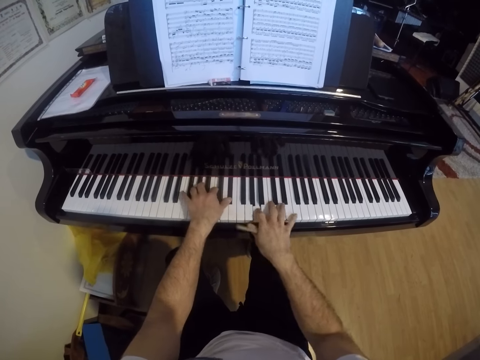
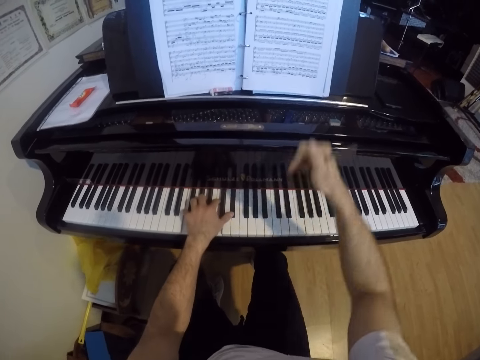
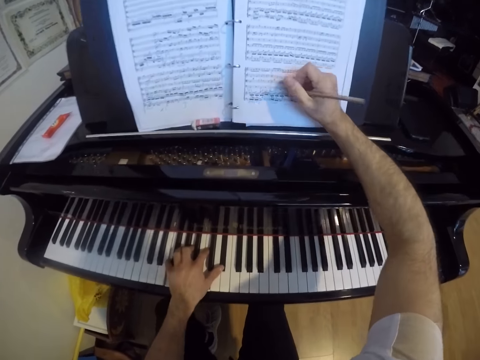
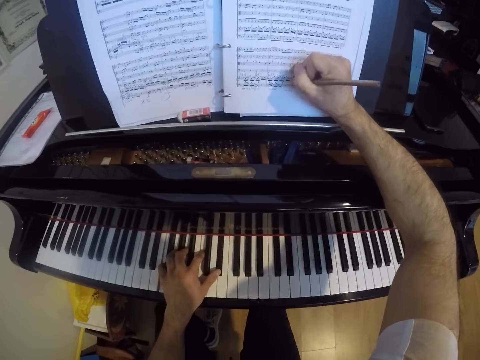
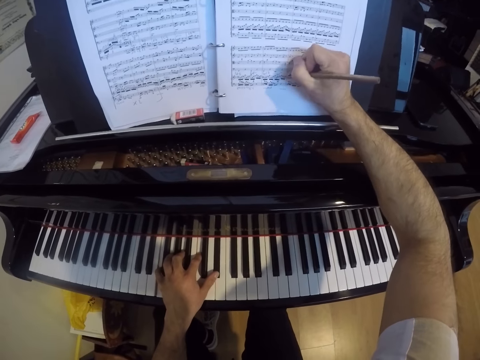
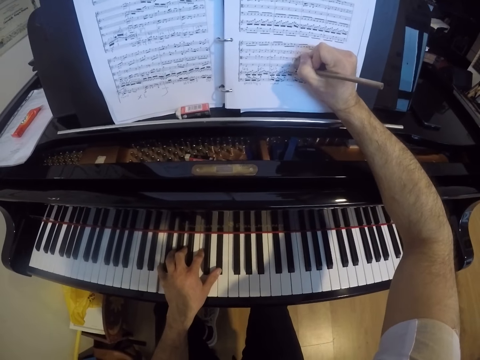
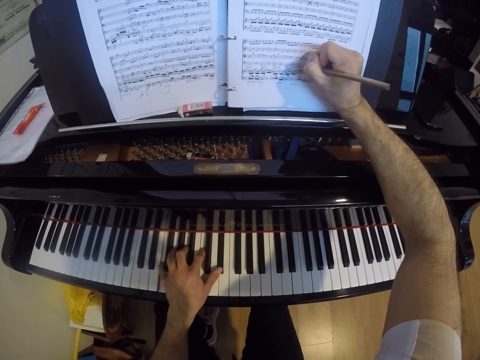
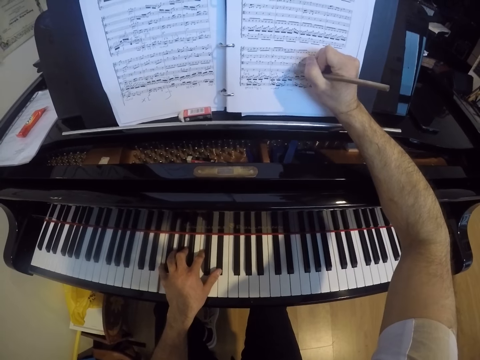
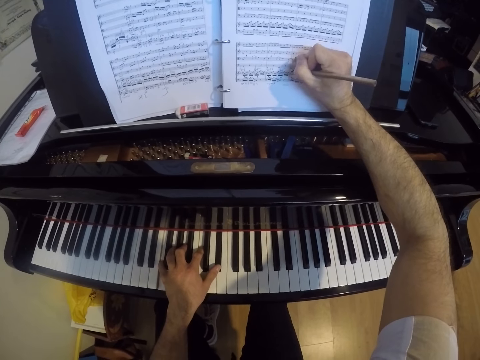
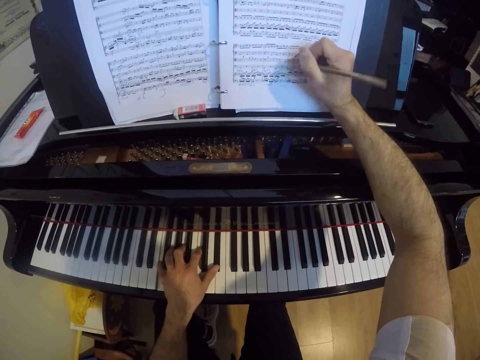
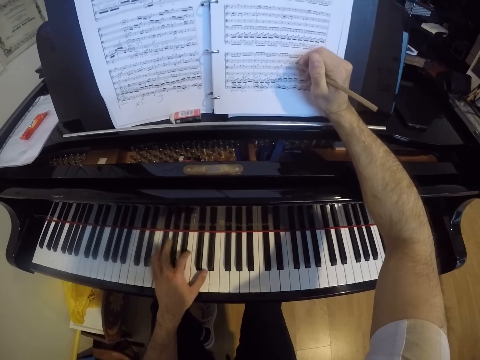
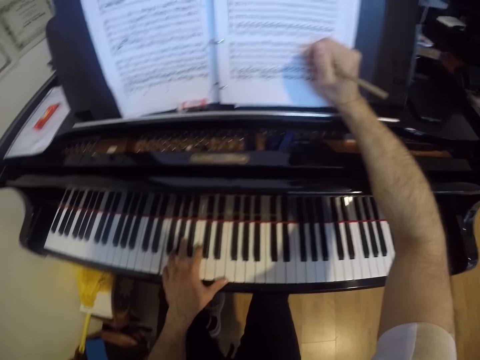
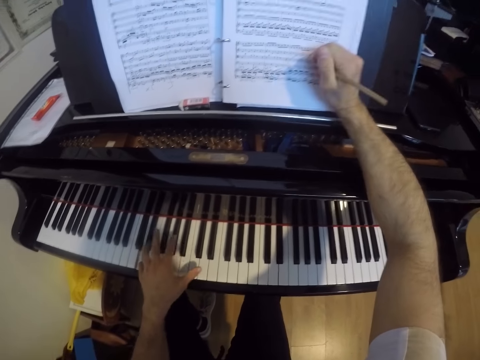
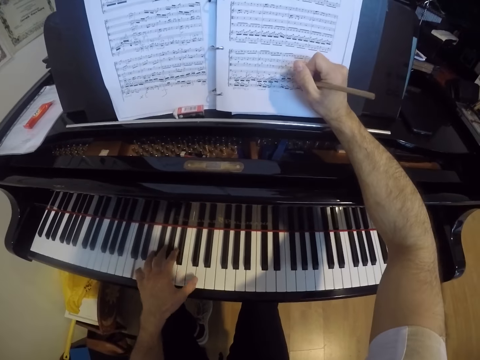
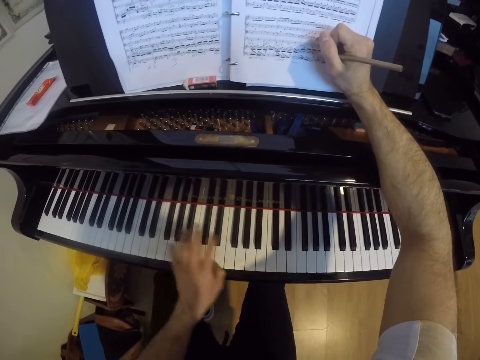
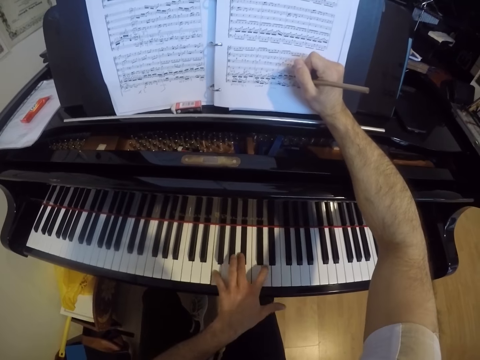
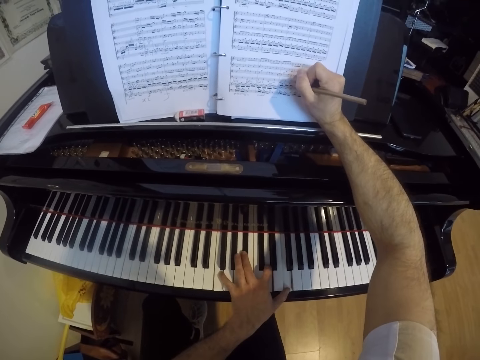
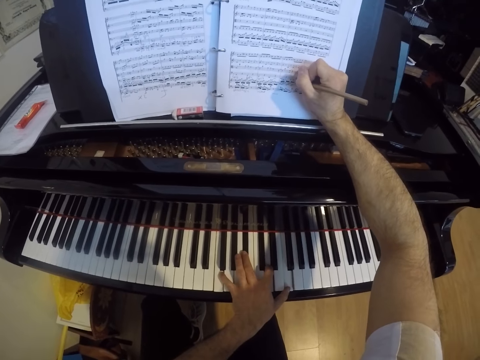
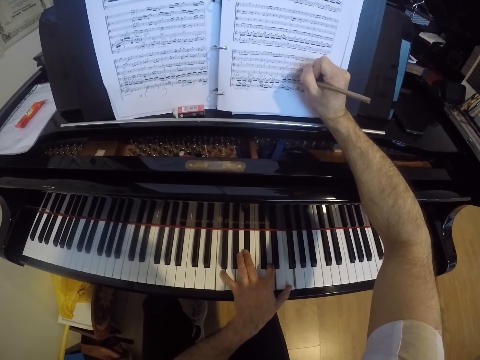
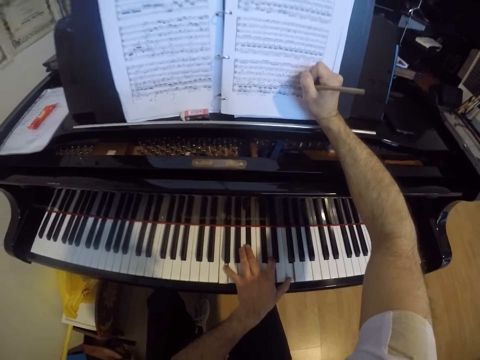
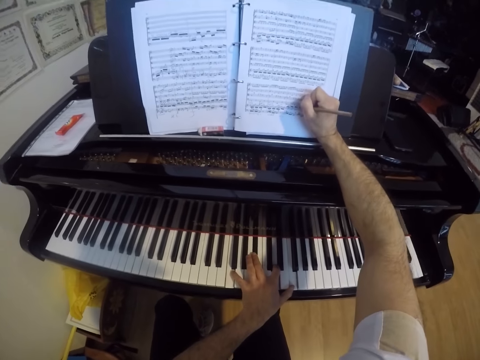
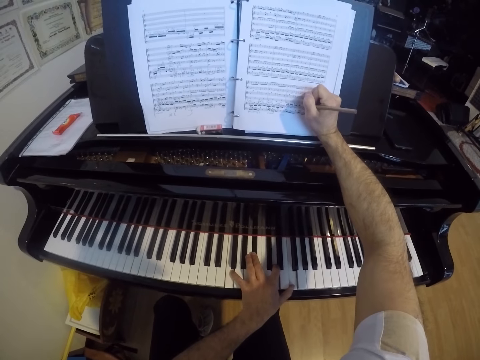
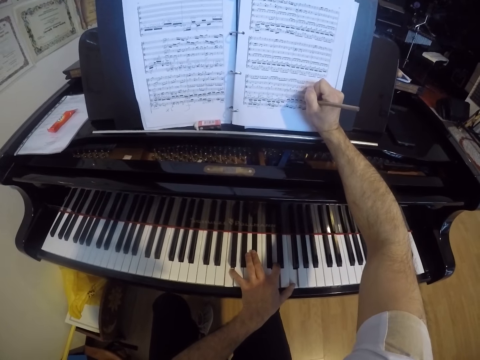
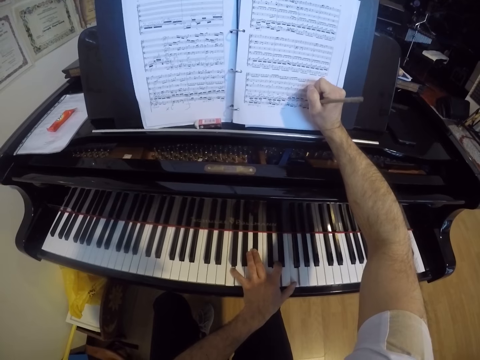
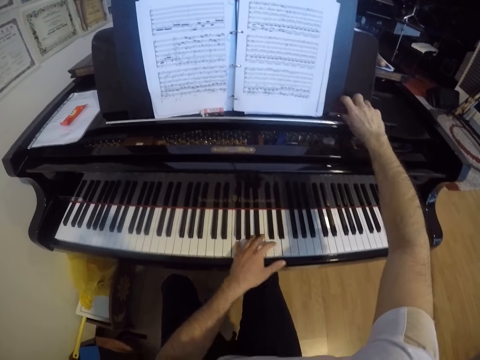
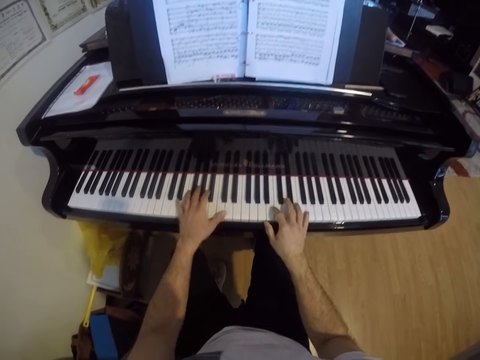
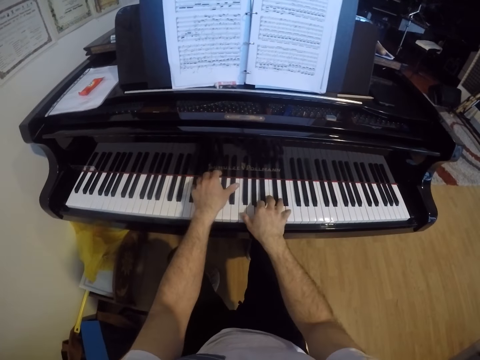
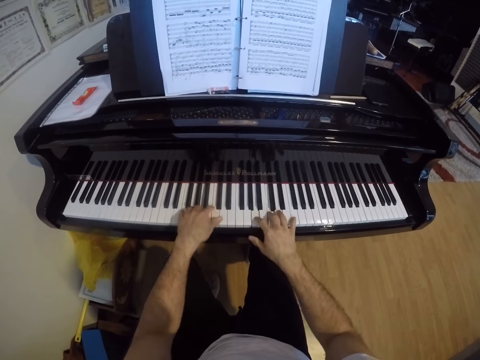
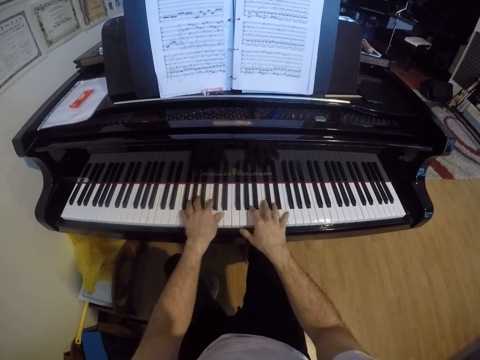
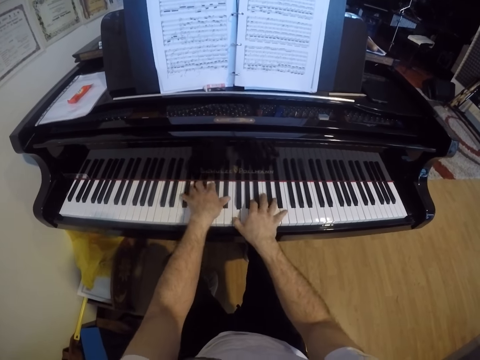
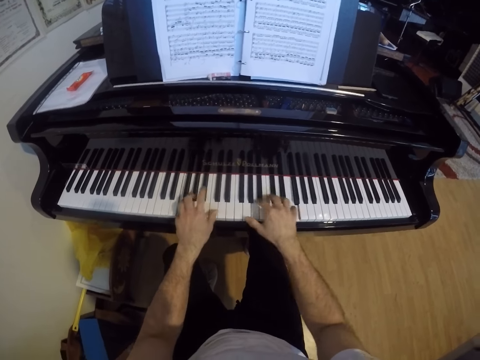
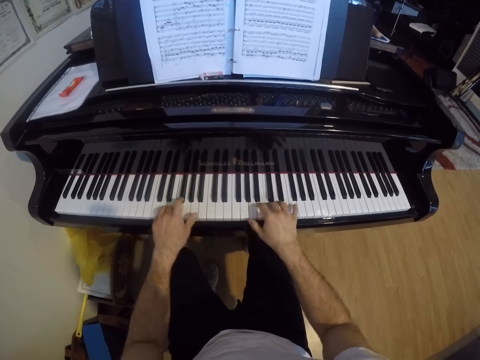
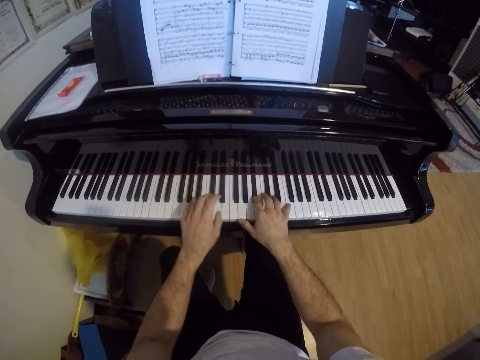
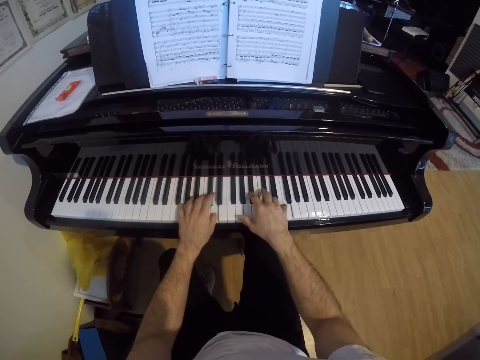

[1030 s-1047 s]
The camera wearer writes on the score sheet with his right hand. He plays the piano with his left hand. He drops the pencil on the top board with his right hand. He plays the piano with both hands.

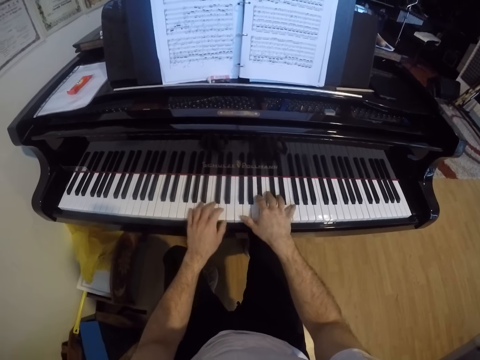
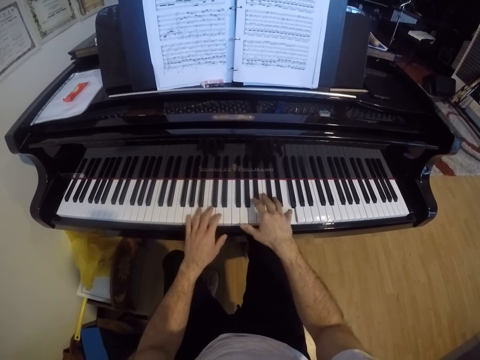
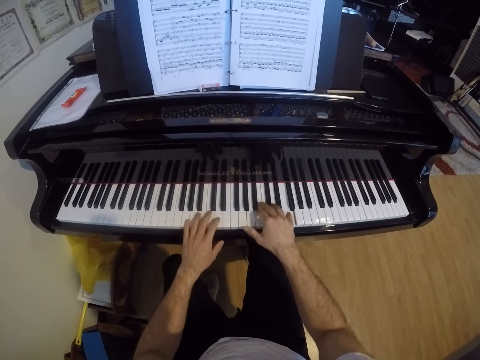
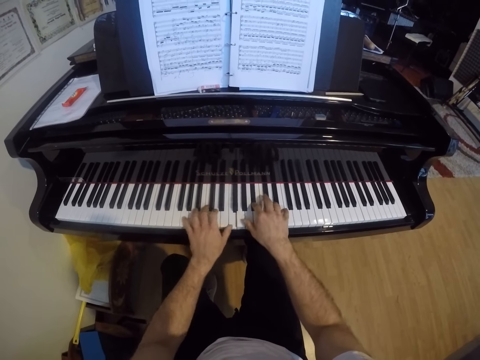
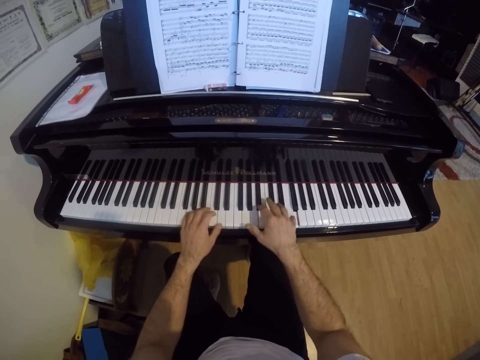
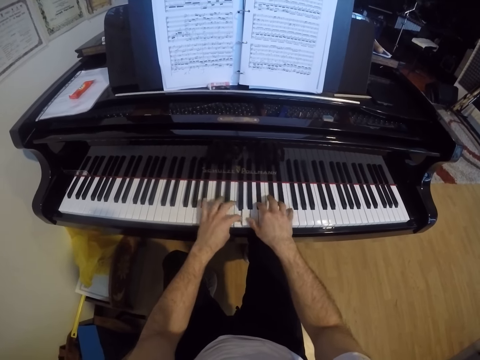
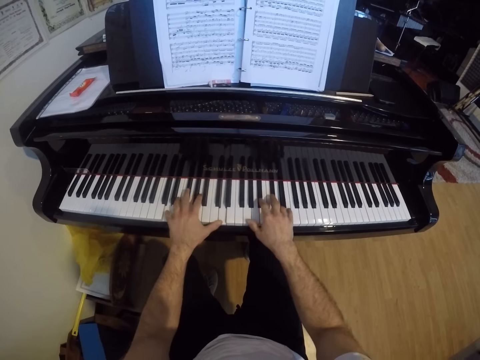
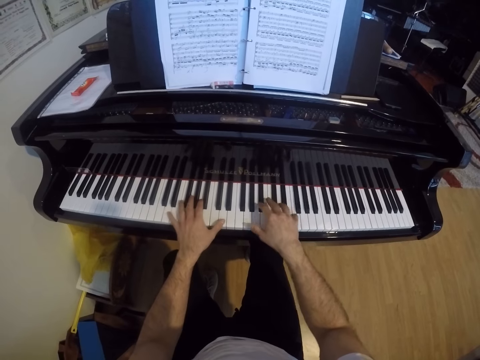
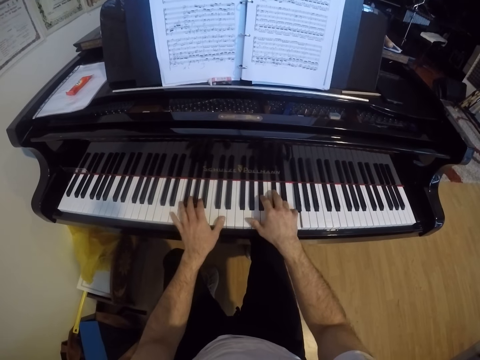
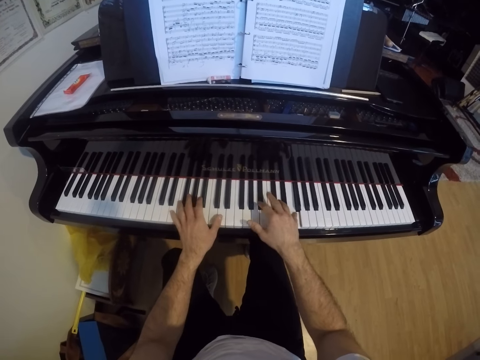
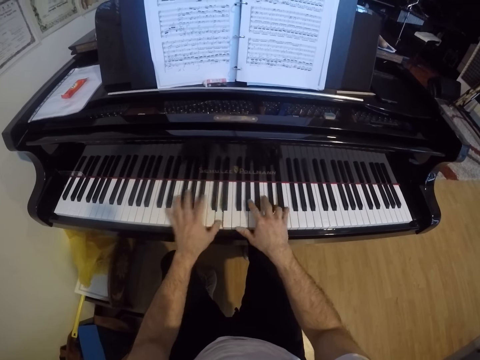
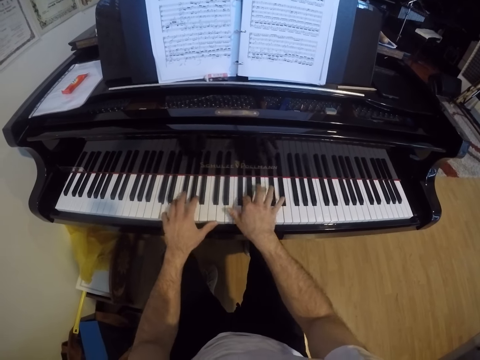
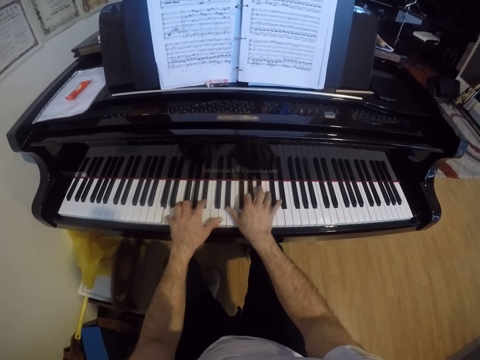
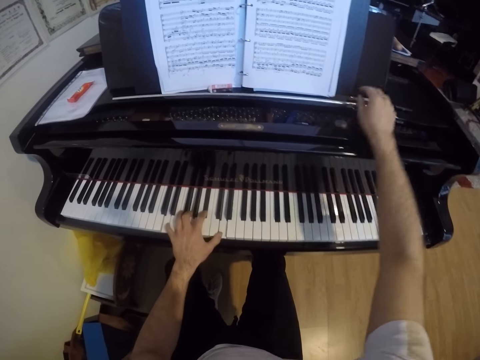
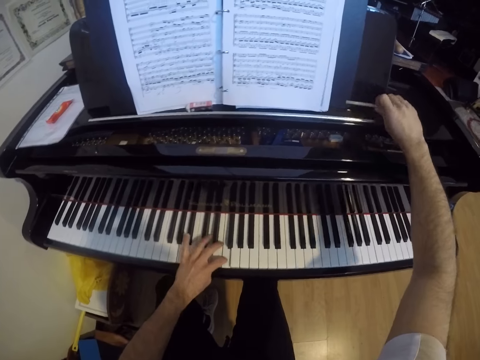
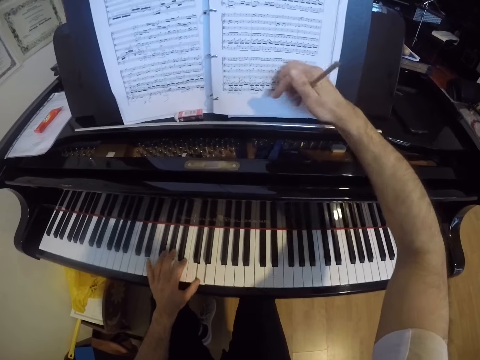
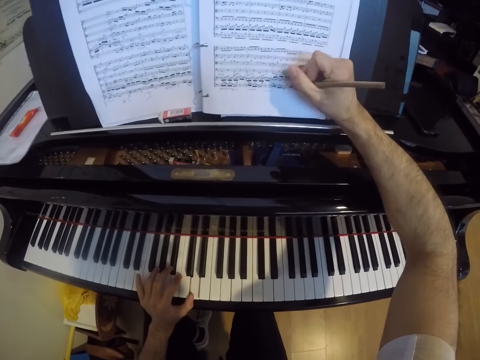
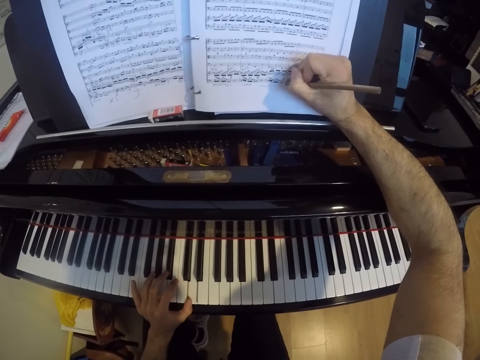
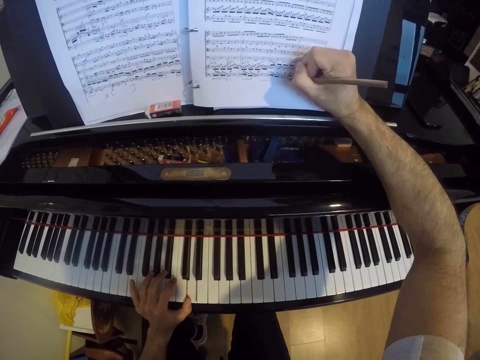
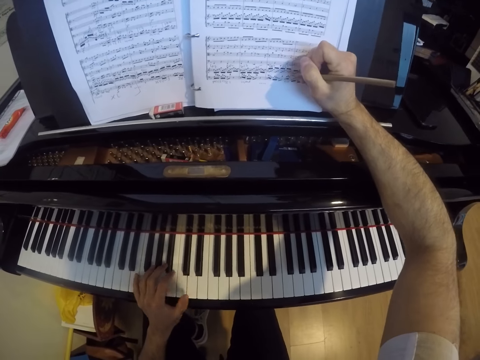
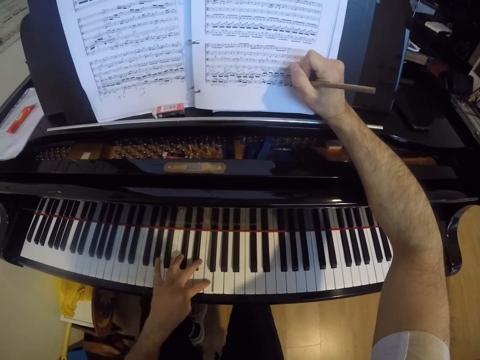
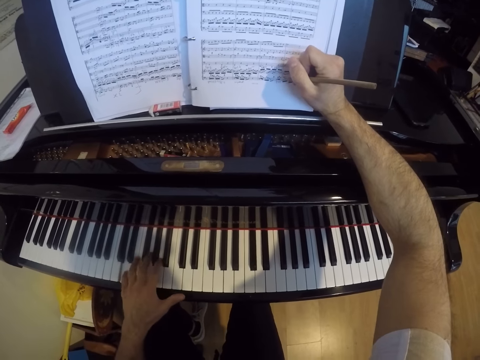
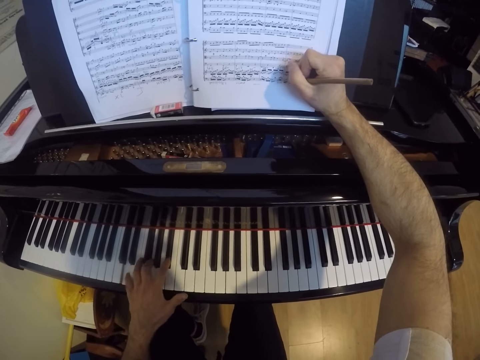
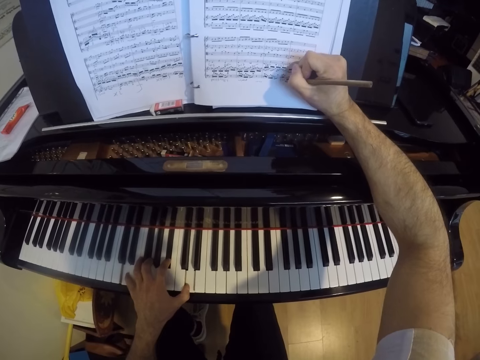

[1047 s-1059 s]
The camera wearer picks up the pencil from the top board with his right hand. He plays the piano with his left hand. He writes on the score sheet with the pencil in his right hand. He plays the piano with his left hand.
